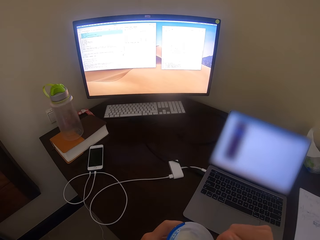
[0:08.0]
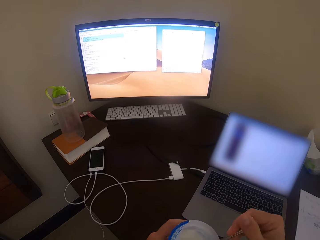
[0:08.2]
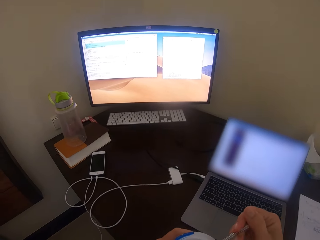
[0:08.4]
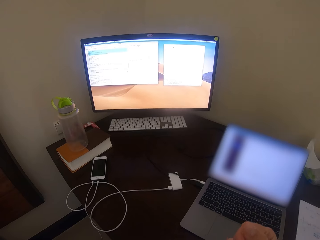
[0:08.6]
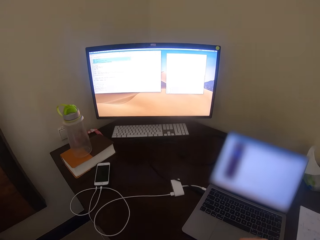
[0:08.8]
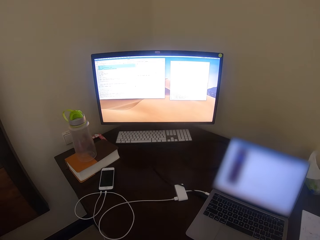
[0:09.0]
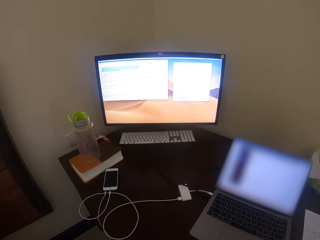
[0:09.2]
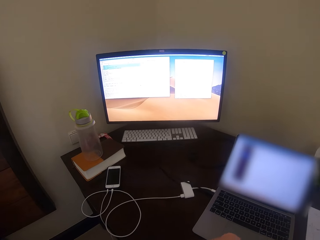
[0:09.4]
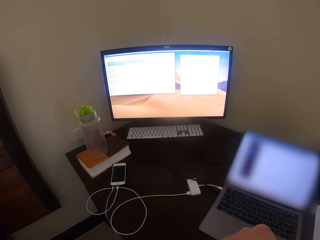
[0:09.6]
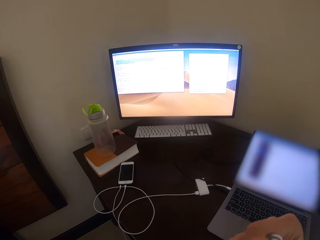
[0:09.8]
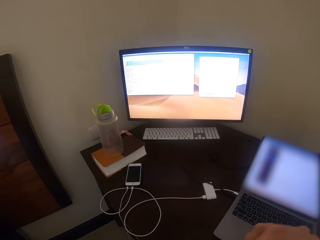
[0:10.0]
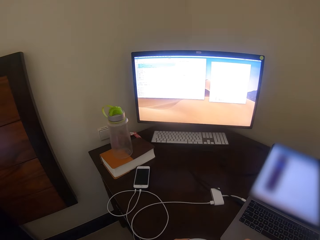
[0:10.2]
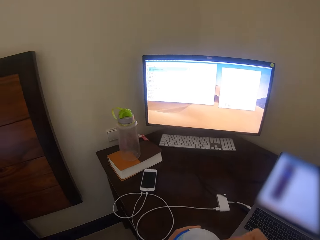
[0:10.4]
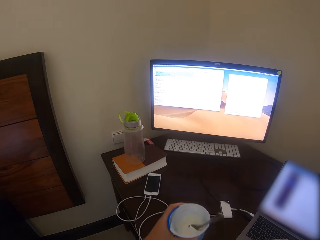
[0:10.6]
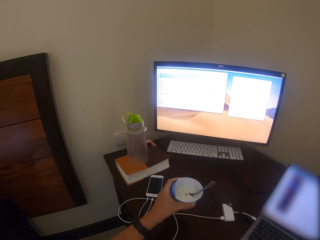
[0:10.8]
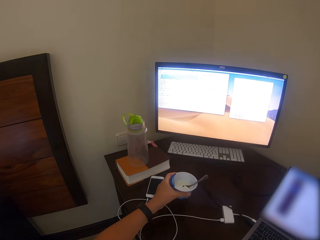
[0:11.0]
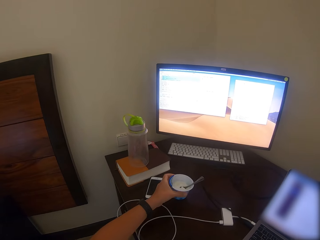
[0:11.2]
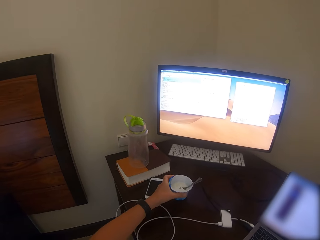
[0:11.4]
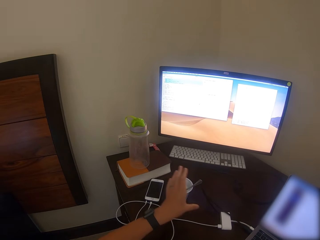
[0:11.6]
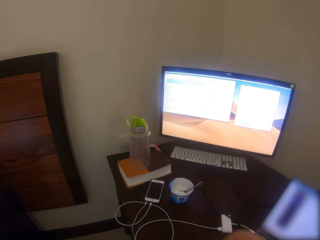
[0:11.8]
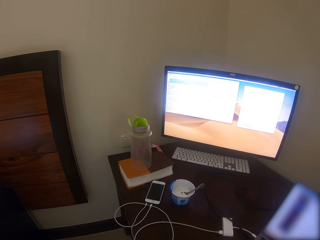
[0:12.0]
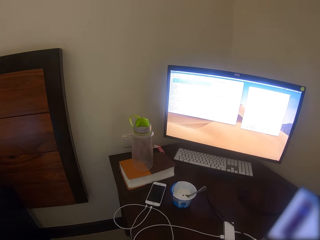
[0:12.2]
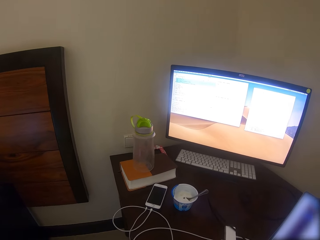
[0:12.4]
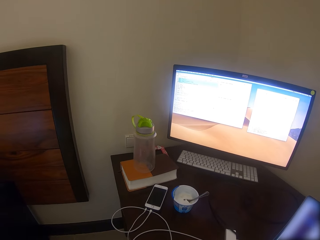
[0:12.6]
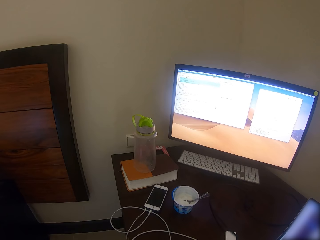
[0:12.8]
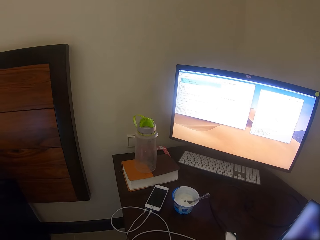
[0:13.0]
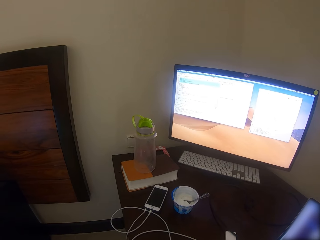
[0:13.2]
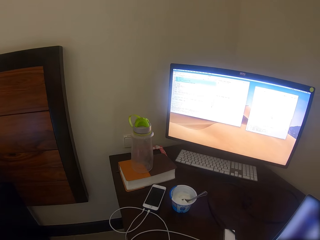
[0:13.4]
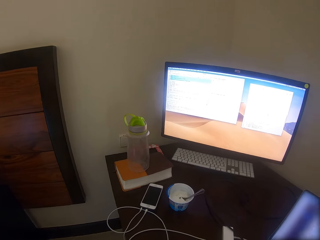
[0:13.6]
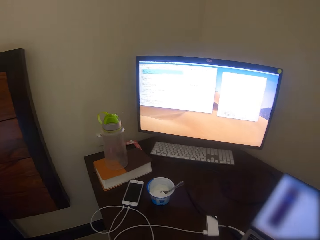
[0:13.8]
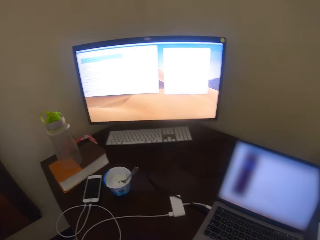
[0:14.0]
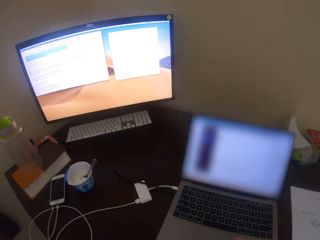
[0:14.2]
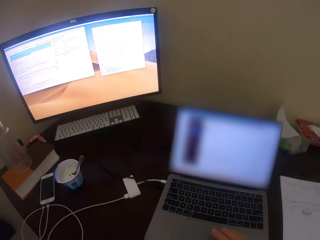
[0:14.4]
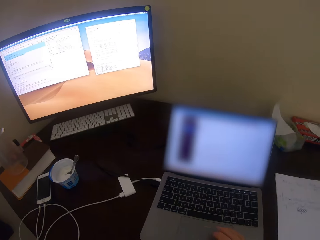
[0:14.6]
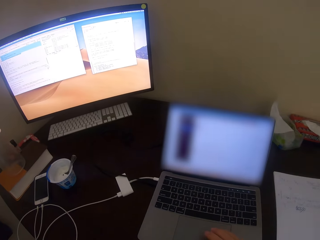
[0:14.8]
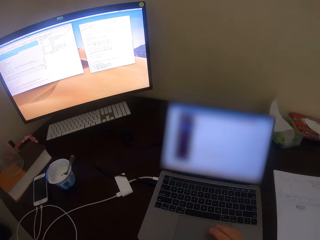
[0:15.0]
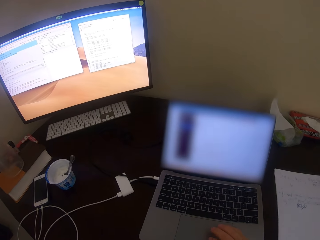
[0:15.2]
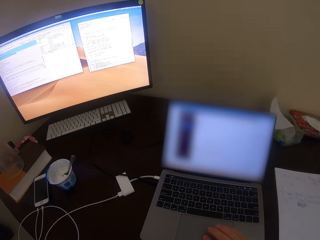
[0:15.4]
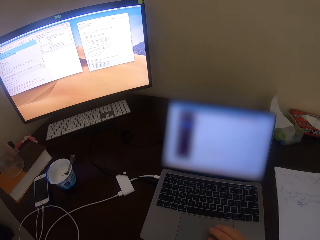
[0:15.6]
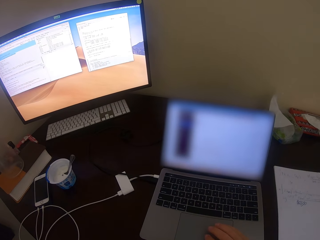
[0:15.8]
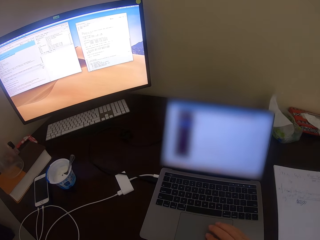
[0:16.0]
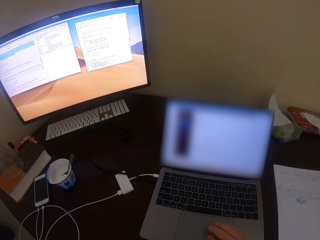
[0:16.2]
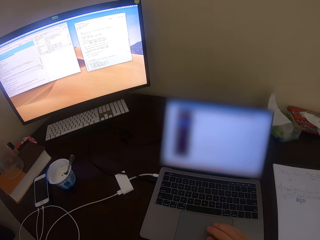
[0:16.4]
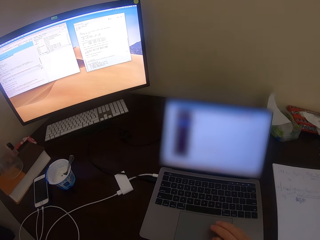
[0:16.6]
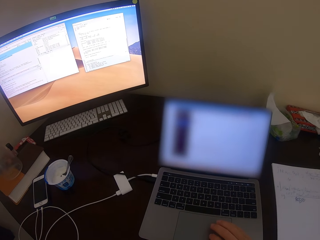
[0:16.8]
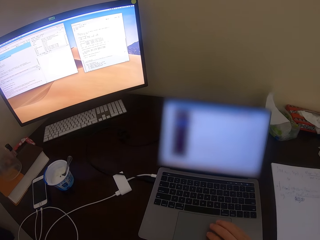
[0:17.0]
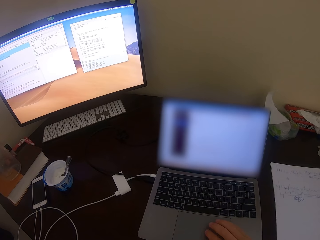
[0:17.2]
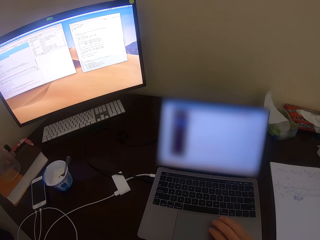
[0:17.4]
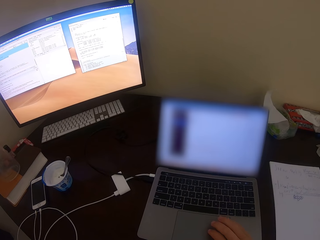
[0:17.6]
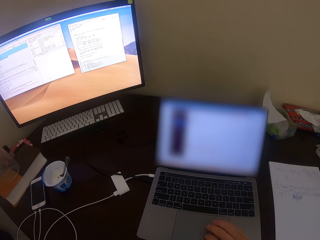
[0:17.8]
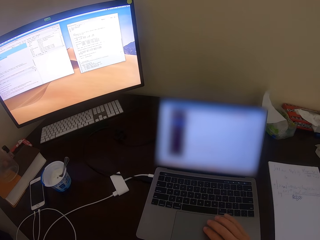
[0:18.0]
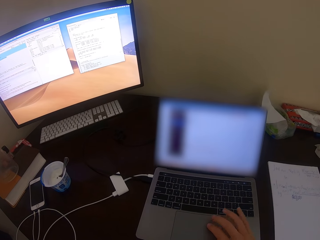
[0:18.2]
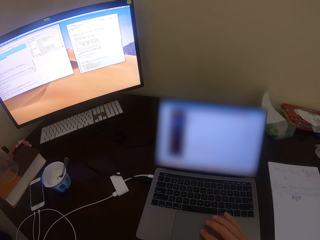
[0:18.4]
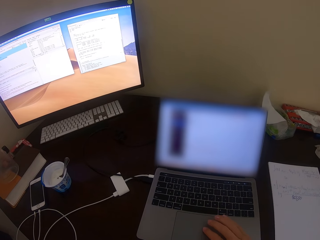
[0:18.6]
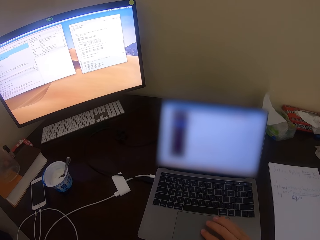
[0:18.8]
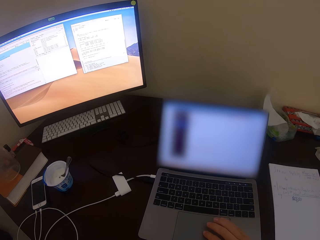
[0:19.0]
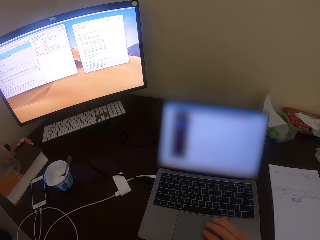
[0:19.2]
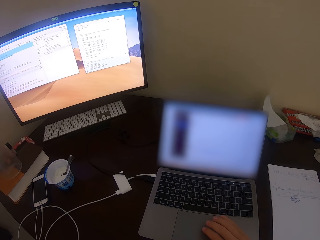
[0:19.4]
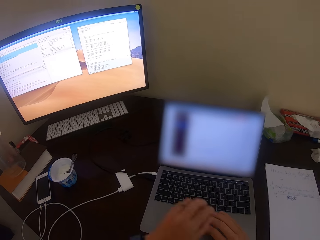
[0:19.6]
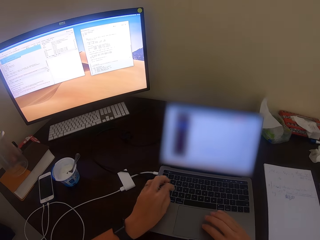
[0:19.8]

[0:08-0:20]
The camera wearer picks a container or tin of ice cream. They eat from the container with a spoon. They place the tin of ice cream on the table. They operate a laptop.

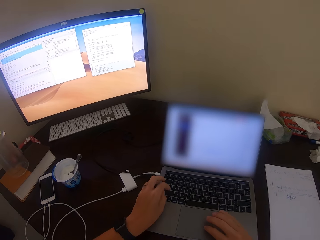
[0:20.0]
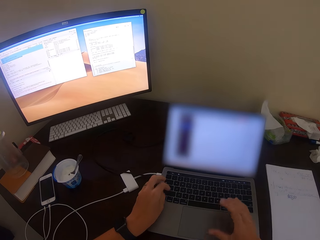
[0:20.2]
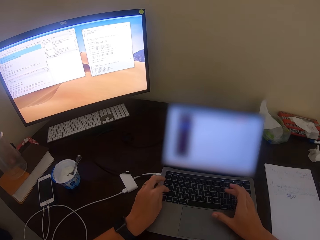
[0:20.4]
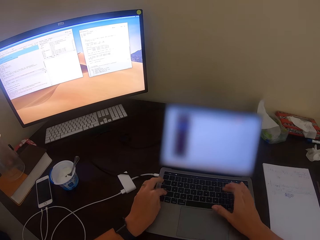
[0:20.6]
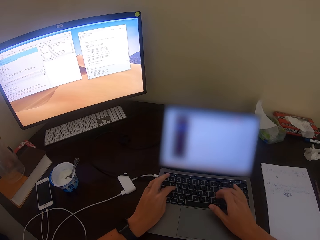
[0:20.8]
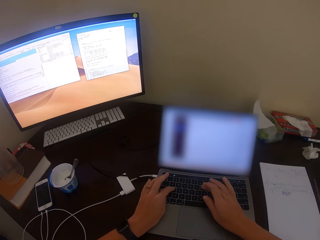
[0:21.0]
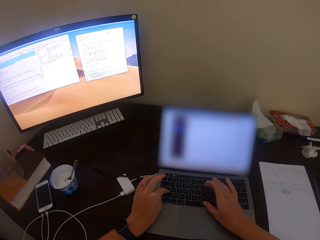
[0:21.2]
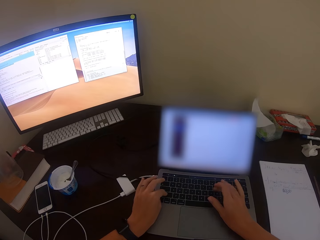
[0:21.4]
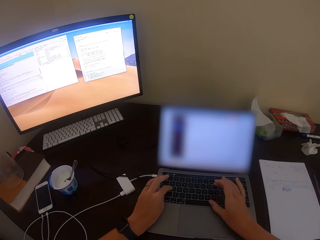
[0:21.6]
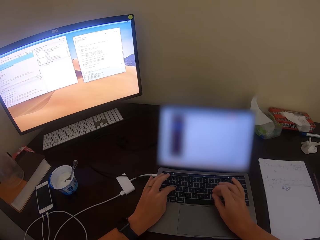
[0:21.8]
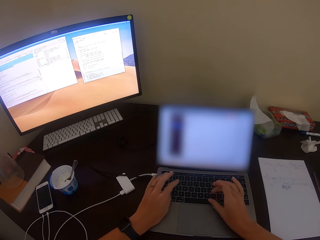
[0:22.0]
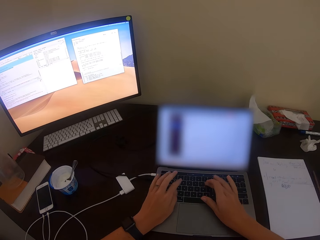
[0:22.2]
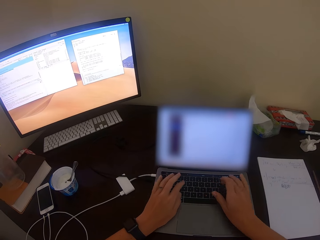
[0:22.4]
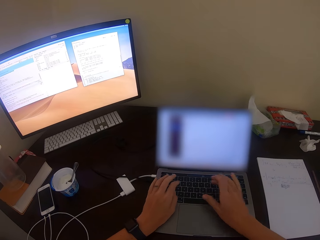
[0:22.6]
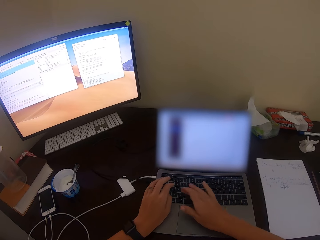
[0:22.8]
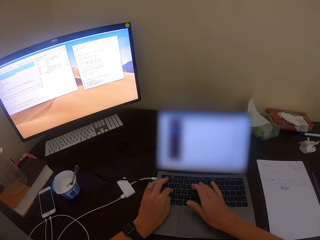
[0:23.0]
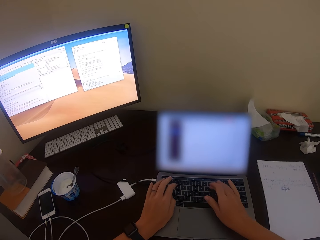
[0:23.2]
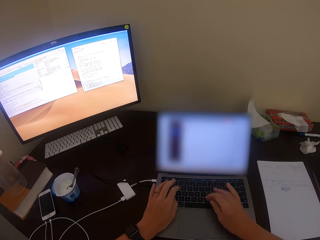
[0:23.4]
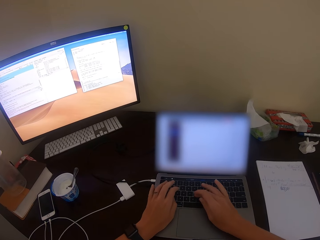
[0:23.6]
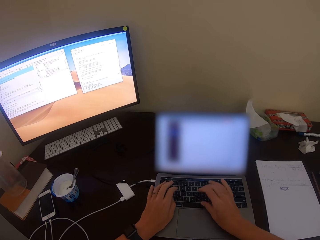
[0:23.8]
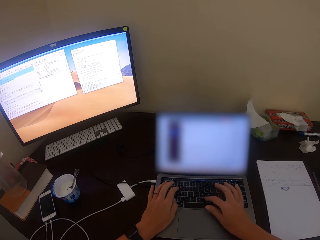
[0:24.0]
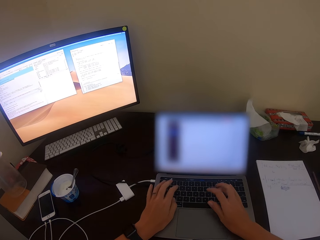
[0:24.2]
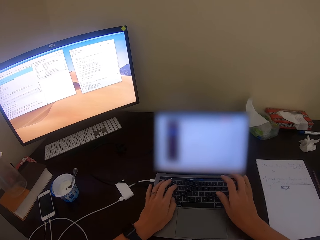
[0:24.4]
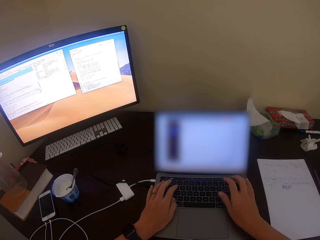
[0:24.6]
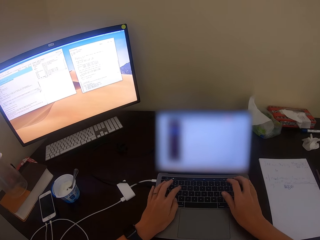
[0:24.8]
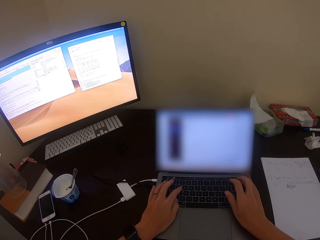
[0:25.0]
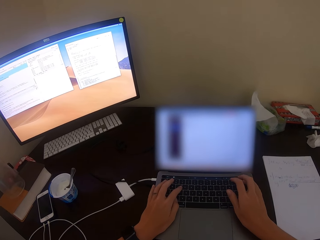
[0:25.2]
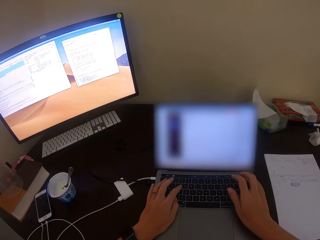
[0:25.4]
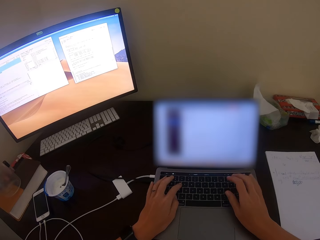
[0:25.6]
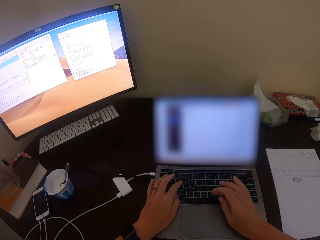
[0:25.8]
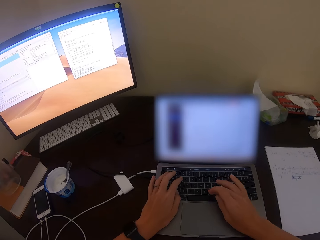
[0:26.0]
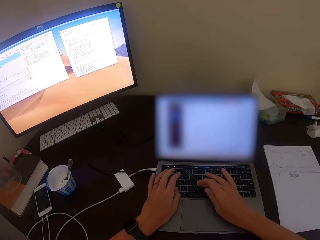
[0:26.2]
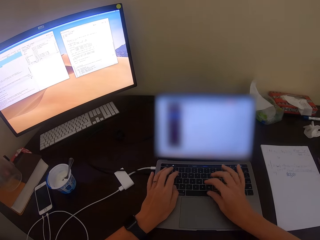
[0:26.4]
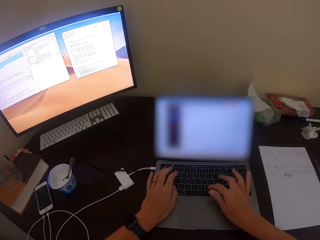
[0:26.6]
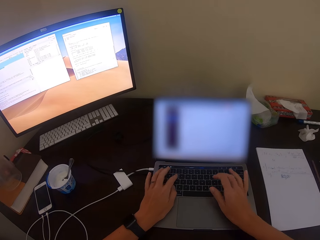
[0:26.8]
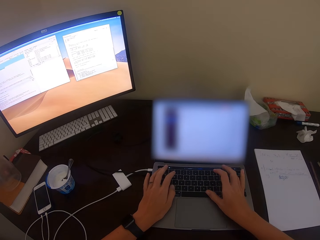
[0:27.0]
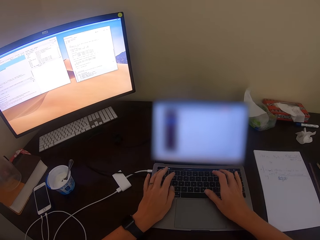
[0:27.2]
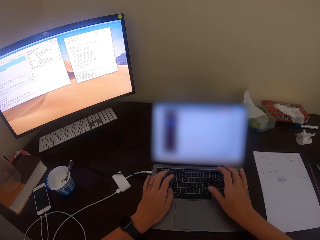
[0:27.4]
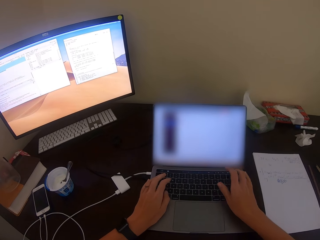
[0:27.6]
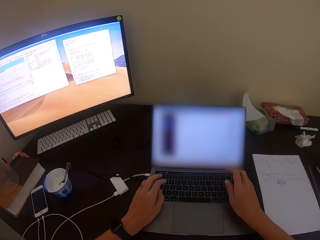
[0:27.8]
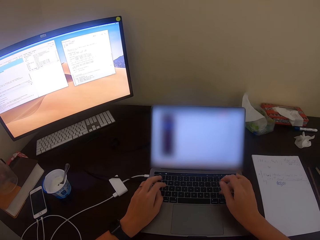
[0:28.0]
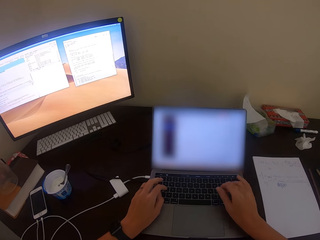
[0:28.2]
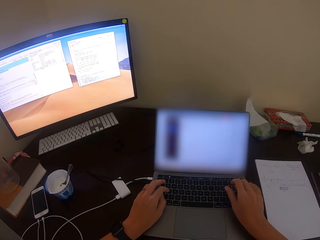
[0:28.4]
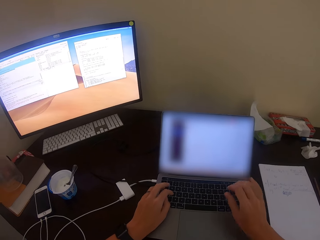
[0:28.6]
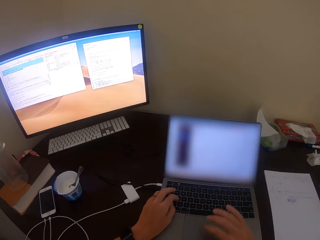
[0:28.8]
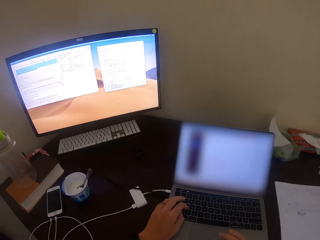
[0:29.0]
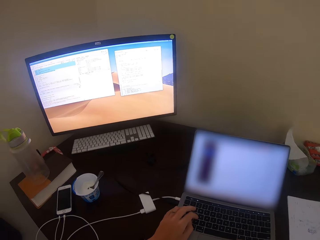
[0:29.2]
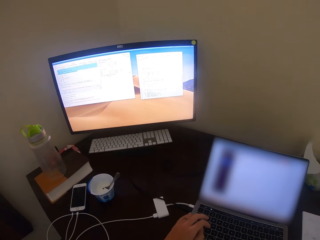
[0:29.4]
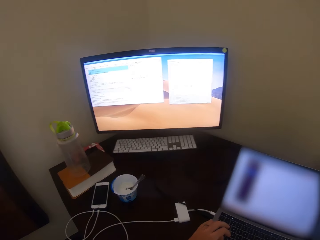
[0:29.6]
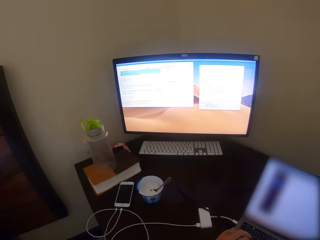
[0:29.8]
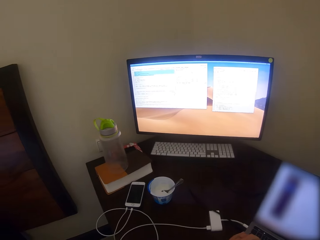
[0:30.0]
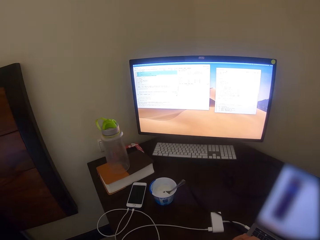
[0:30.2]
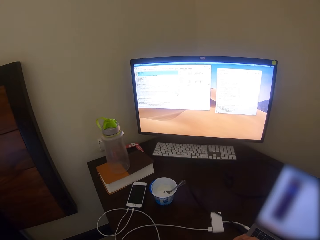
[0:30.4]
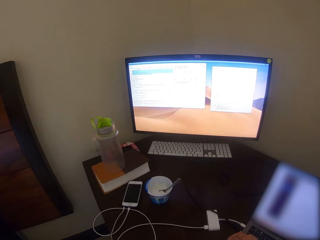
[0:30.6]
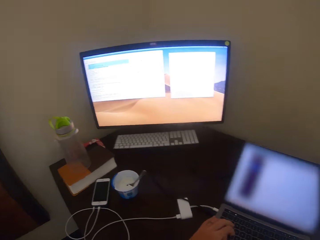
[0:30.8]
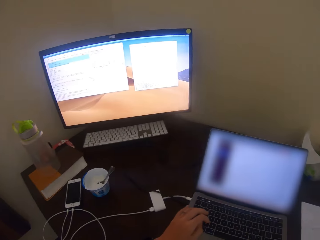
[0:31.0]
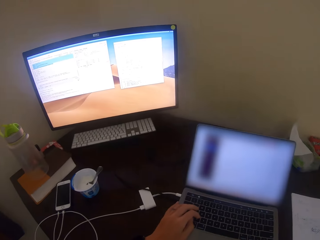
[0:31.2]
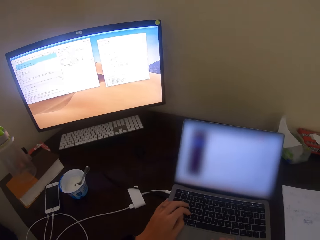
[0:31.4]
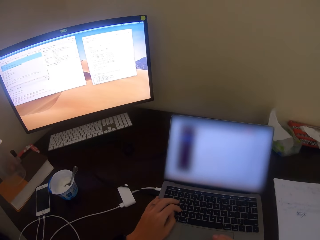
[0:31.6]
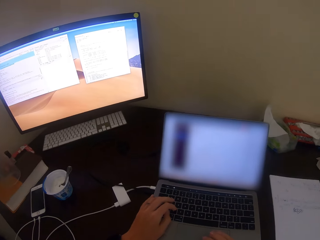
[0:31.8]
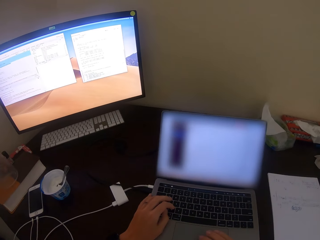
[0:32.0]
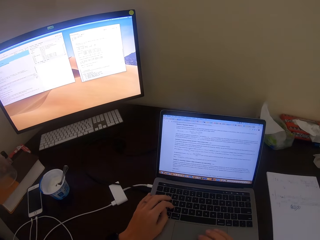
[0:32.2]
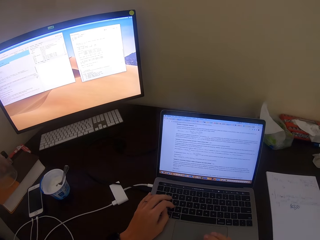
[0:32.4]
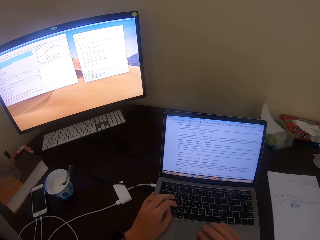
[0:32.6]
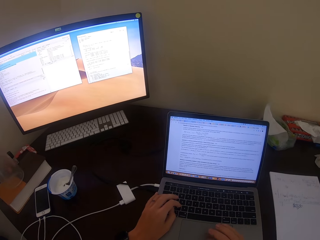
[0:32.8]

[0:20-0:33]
The camera wearer types on the laptop keyboard. They look left. They look right.
